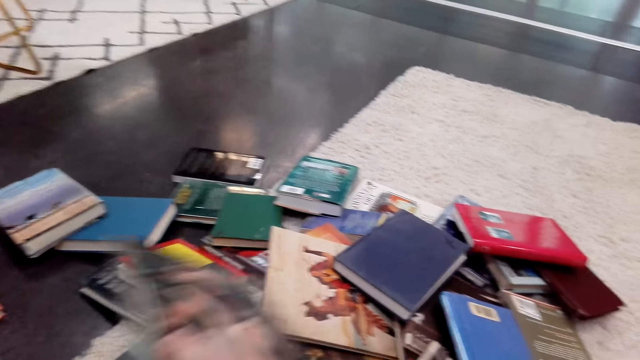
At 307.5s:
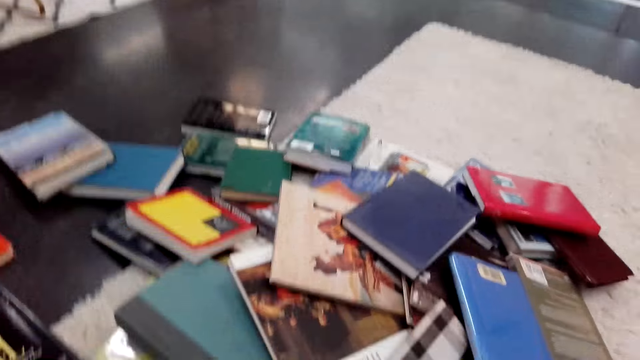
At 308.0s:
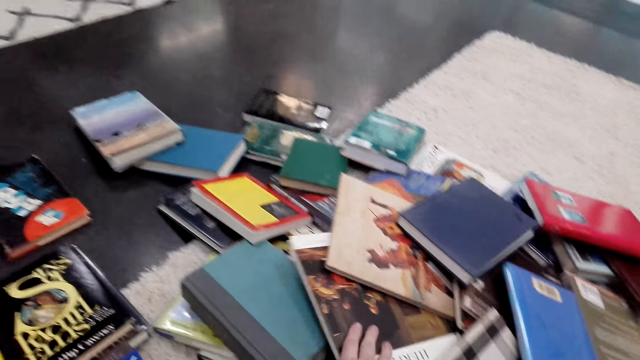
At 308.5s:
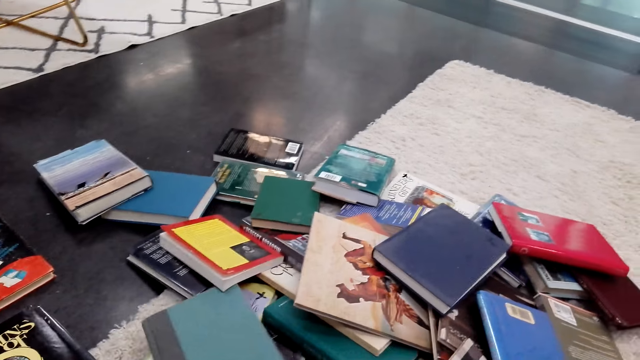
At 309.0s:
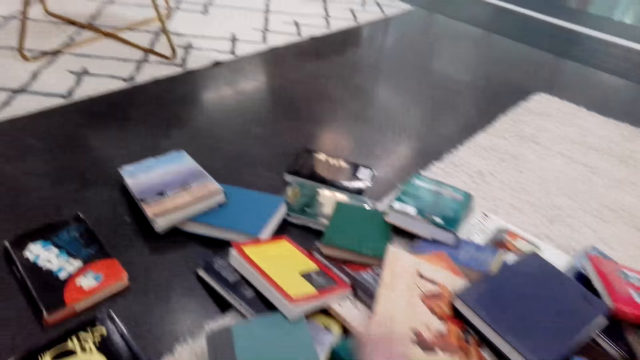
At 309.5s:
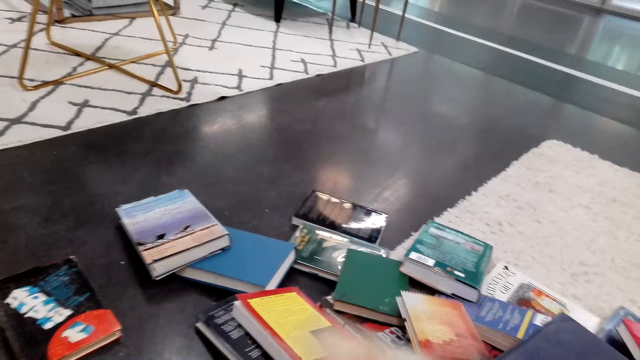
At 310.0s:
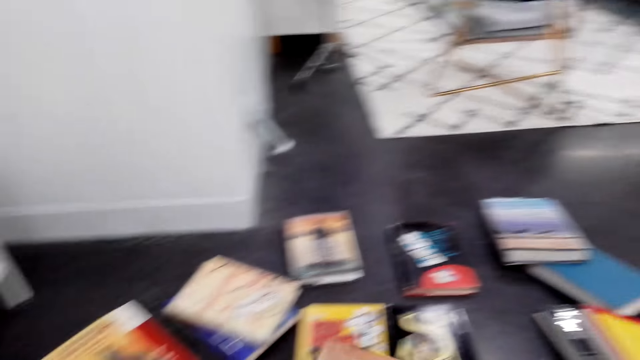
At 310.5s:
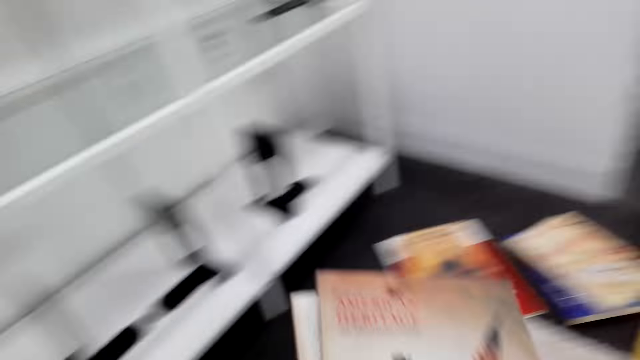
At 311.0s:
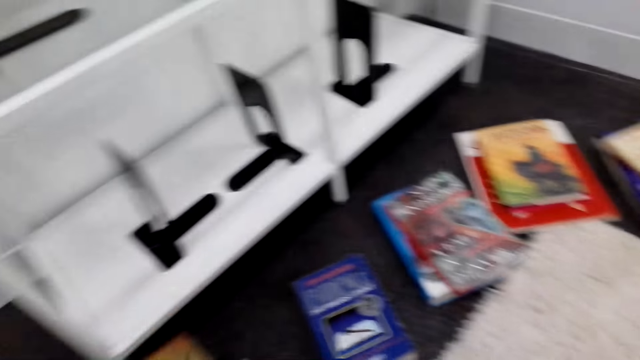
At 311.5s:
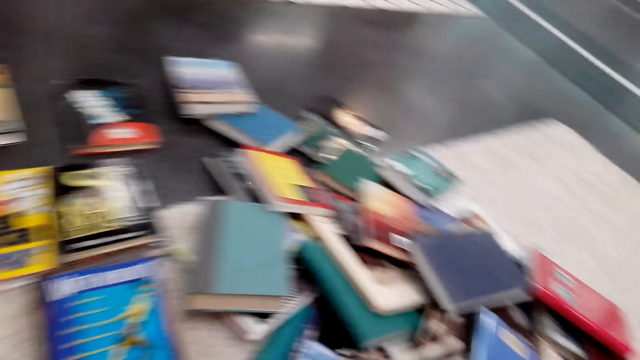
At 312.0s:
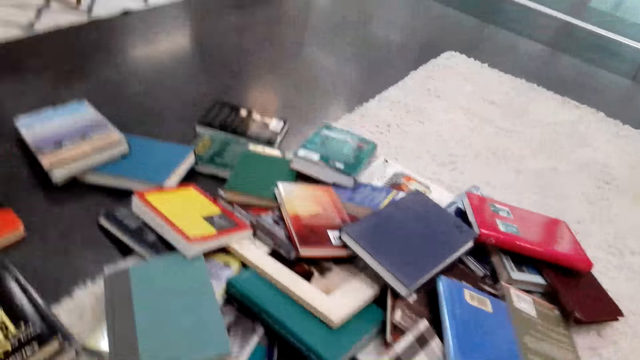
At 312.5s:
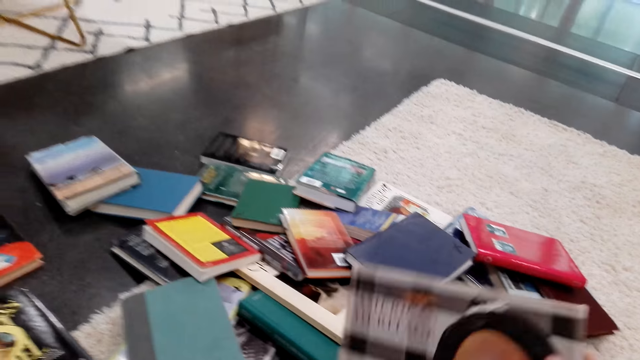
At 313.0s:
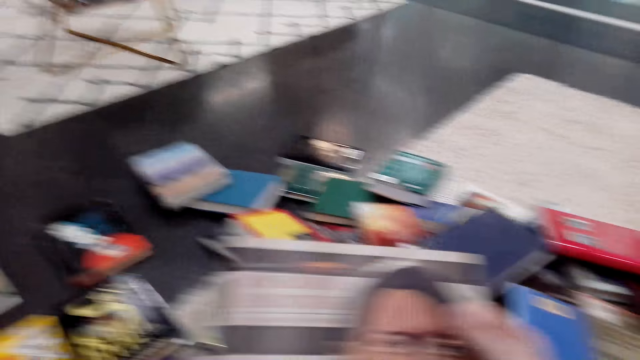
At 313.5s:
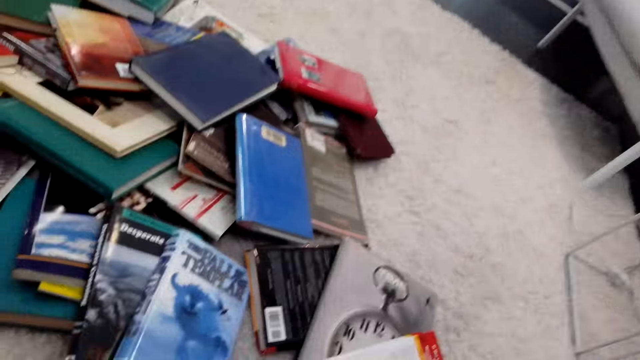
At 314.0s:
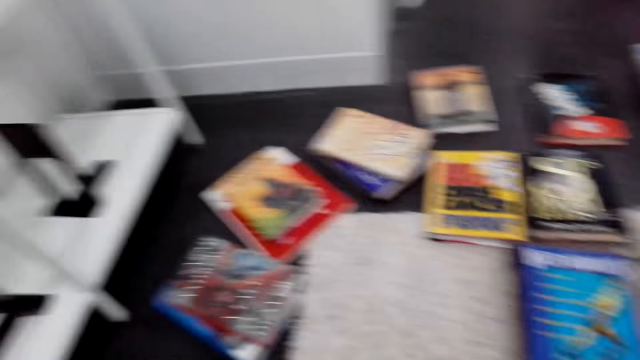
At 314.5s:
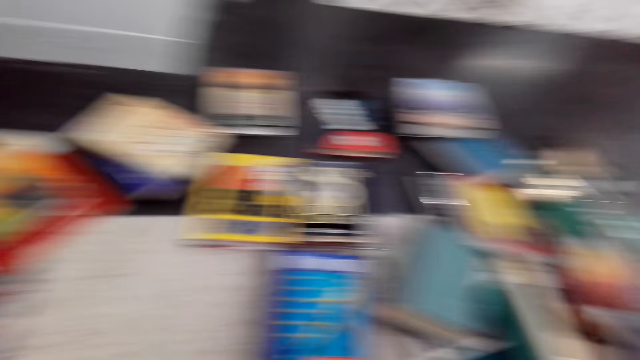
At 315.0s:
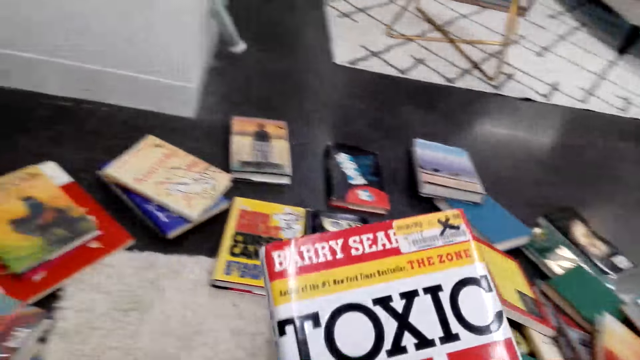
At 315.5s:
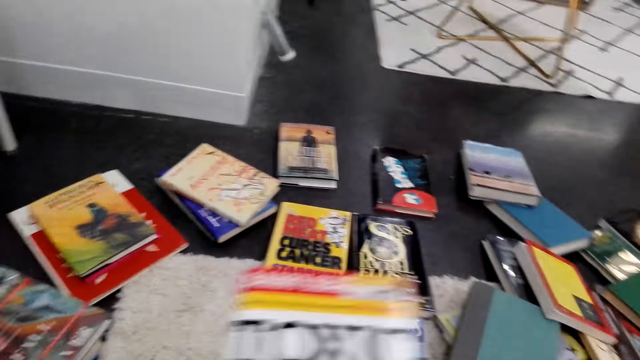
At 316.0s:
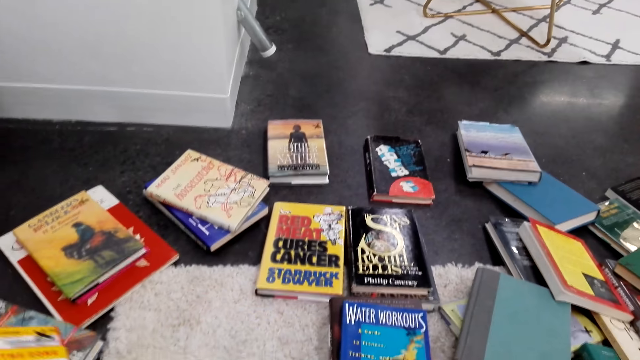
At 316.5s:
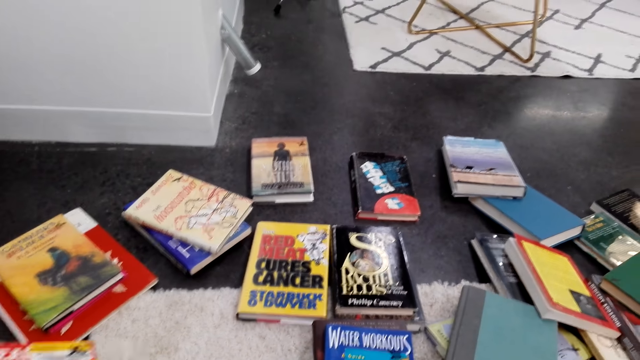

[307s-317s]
The camera wearer puts the book on the floor. They look around. They pick the book. They look around. They pick the book. They move around. They put the book on the floor. They look around. They pick some books, put the books on the floor. They look at the book. They pick the book. They look around. They look at the book. They put the books on the floor.

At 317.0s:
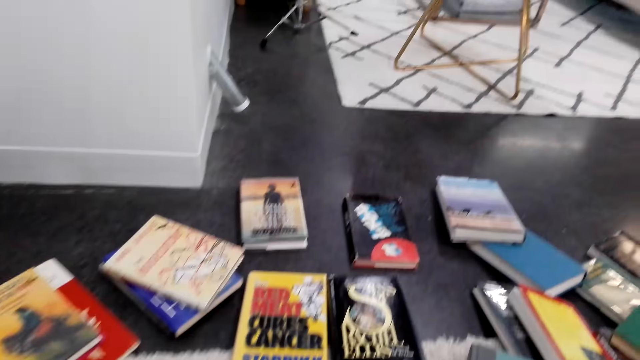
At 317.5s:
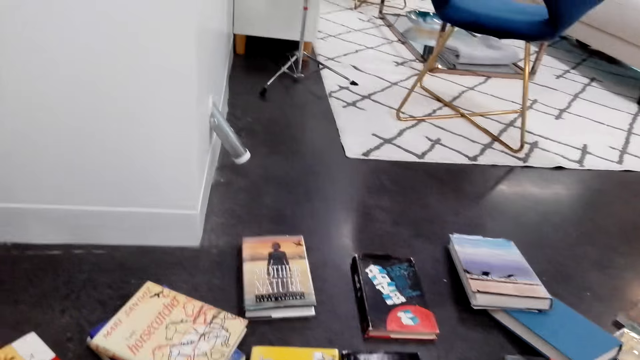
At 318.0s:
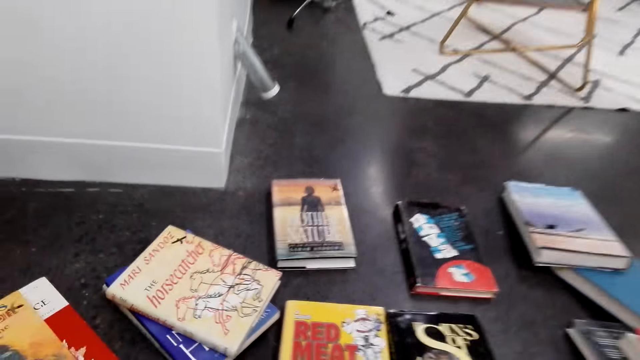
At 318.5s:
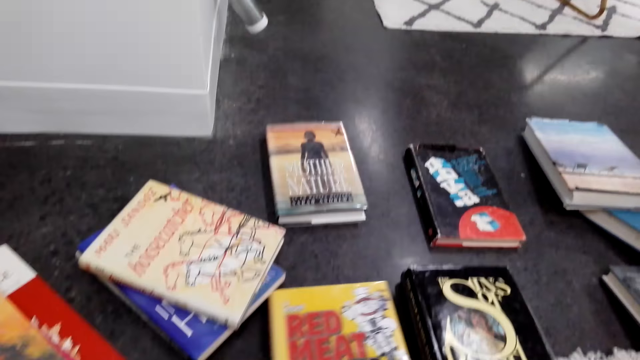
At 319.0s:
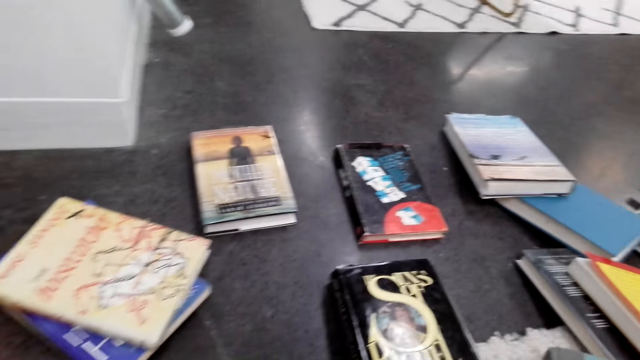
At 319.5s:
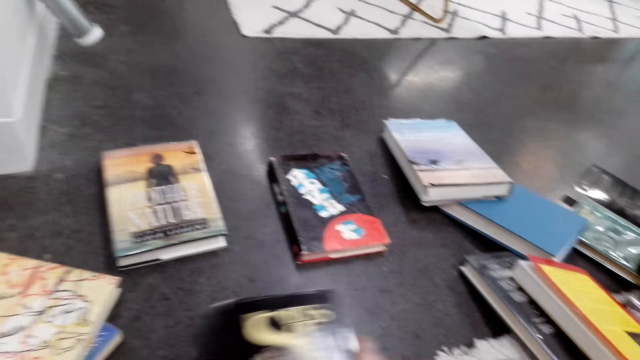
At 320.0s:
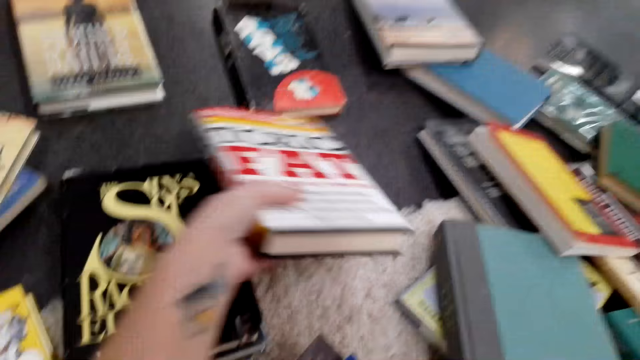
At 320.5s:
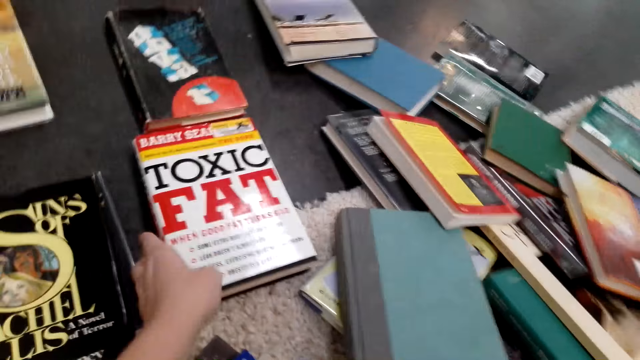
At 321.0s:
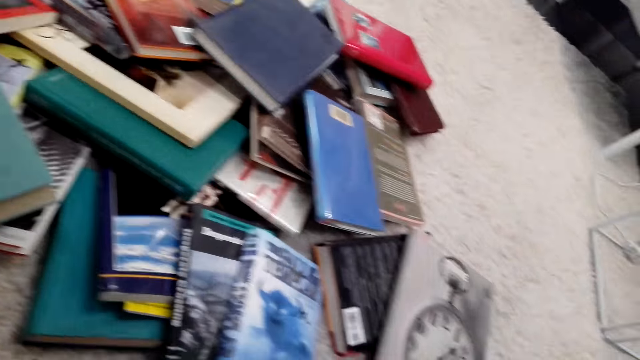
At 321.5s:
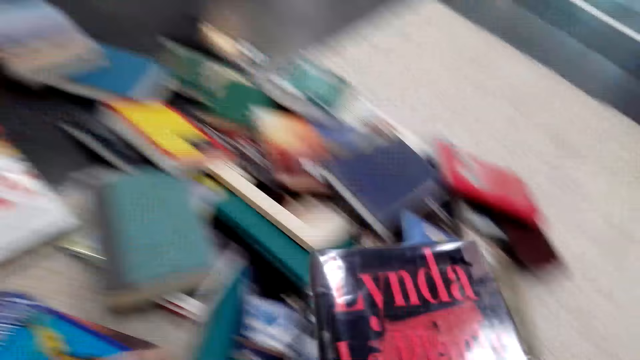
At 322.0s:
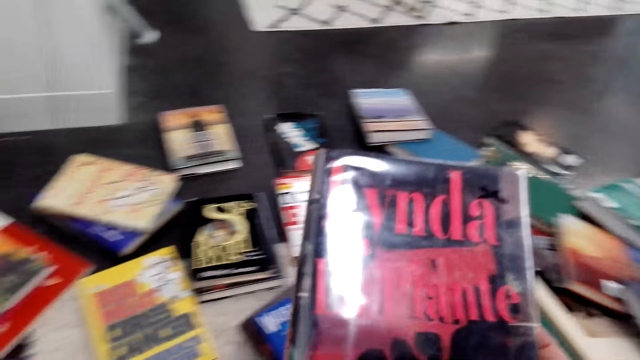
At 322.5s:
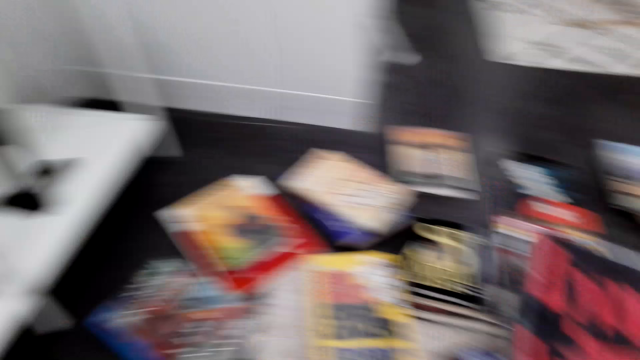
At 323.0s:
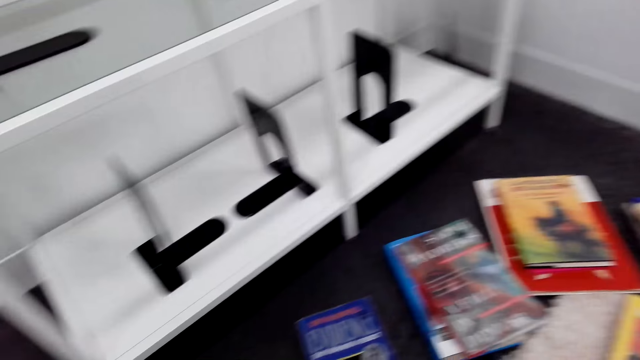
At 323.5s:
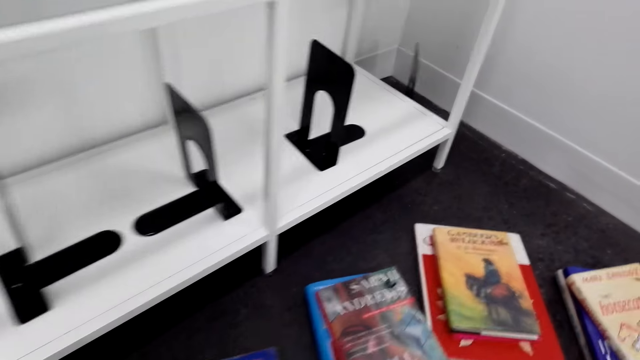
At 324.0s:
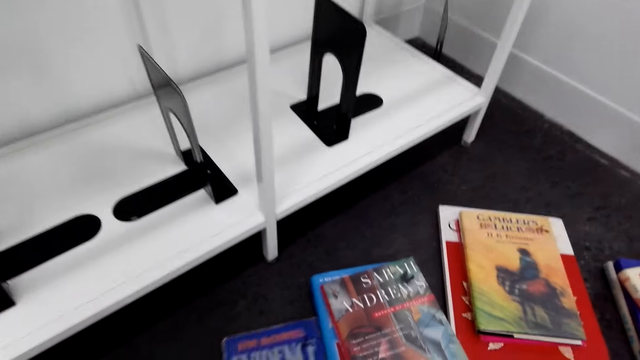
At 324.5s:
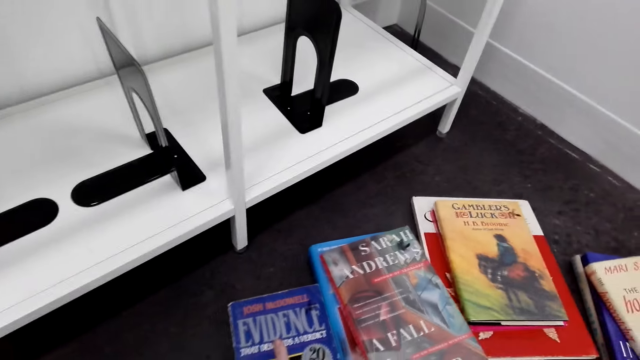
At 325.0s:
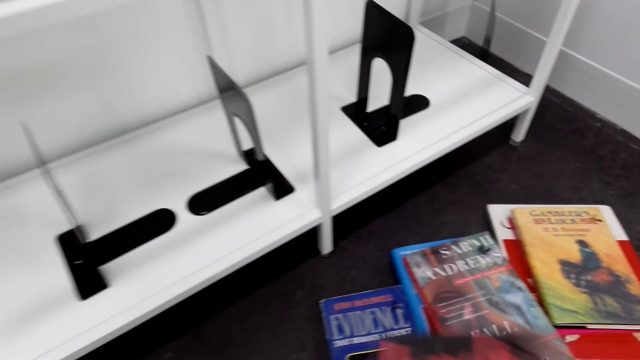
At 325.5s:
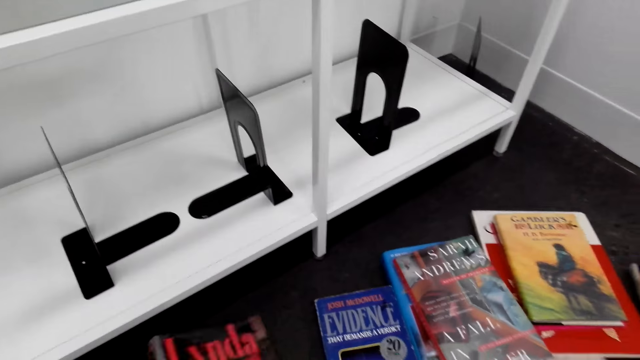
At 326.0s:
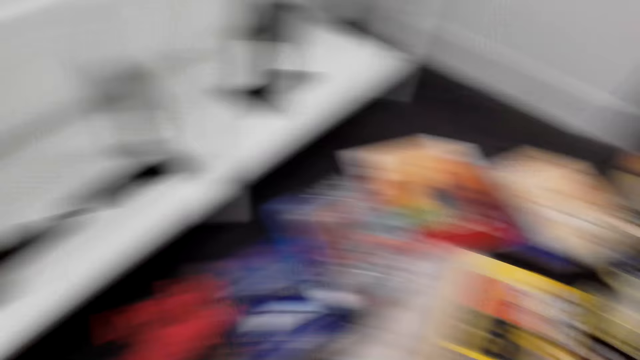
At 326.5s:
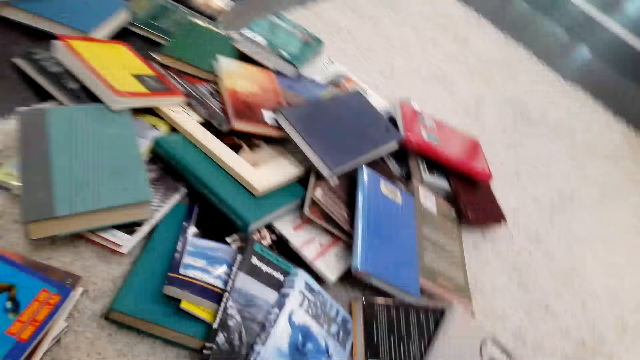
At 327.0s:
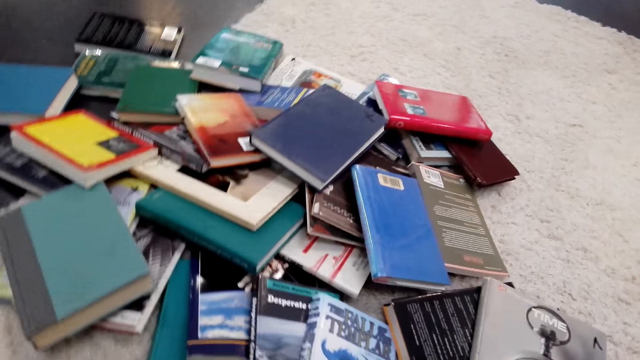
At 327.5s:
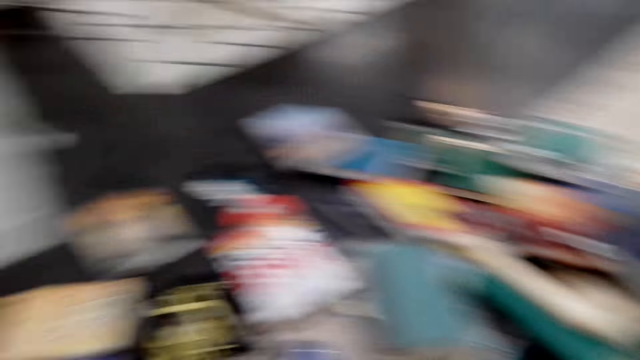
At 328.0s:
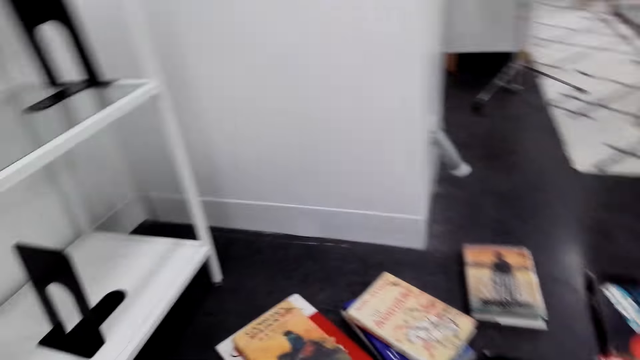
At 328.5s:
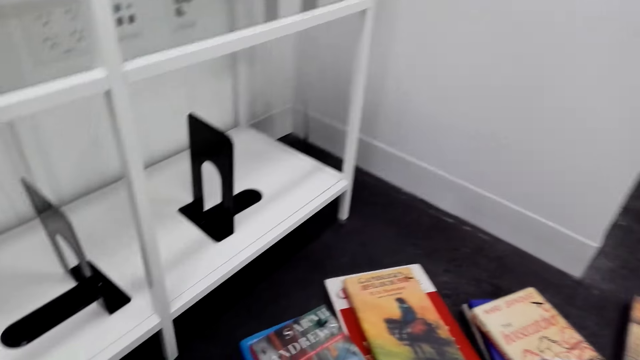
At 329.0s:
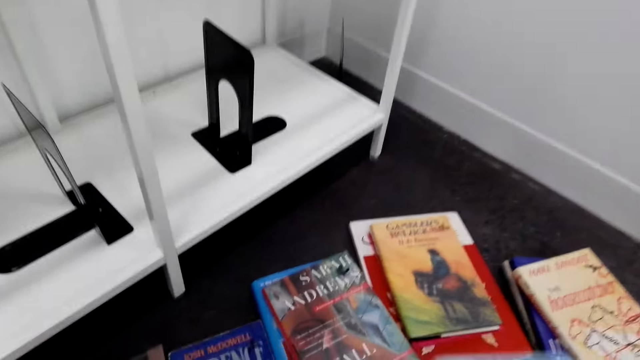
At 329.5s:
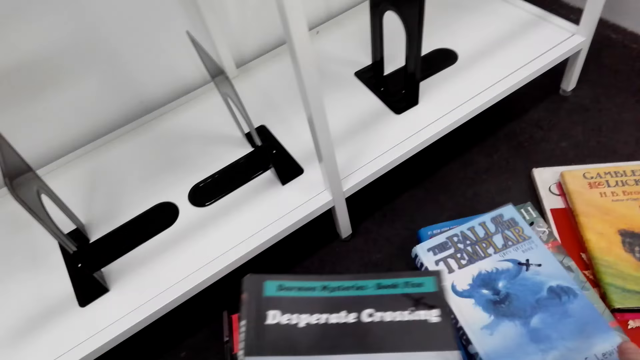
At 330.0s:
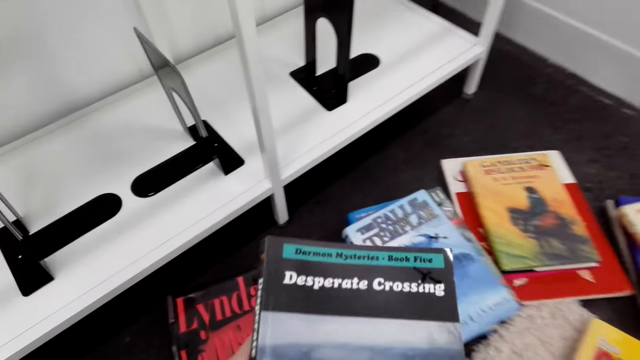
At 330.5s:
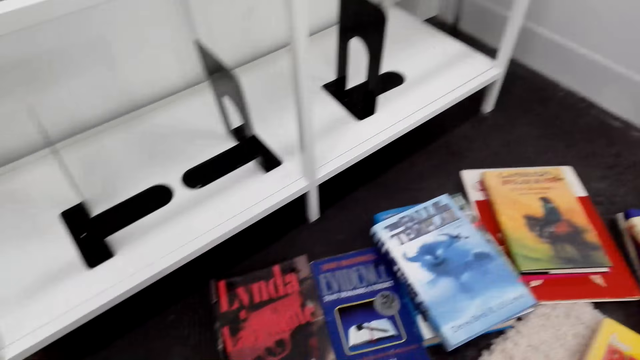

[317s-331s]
The camera wearer looks around. They pick a book on the floor. They put the books on the floor. They move the book on the floor. They look around. They put the books on the floor. They pick the book on the floor. They look at the book. They look around. They move the book on the floor. They put the book on the floor. They look around the books. They put the book on top of another. They look at the book.
